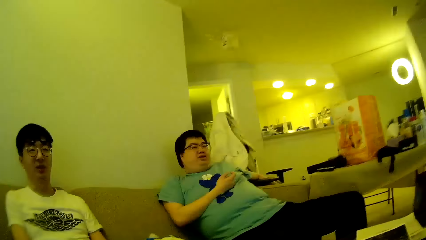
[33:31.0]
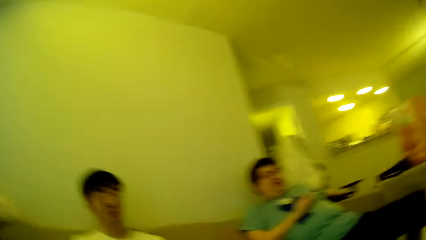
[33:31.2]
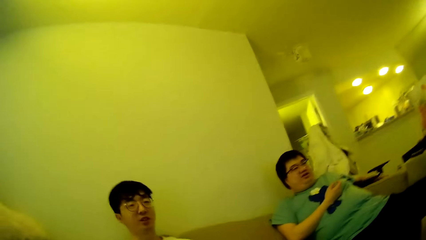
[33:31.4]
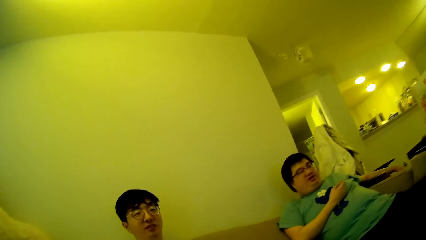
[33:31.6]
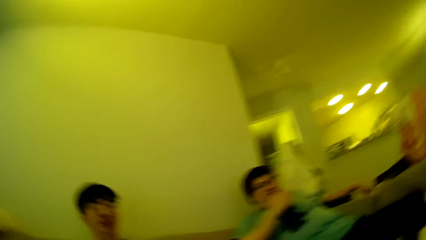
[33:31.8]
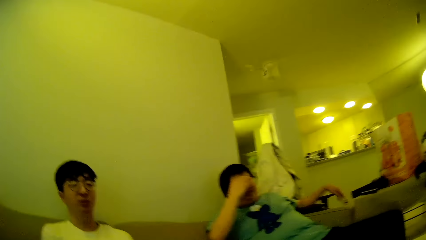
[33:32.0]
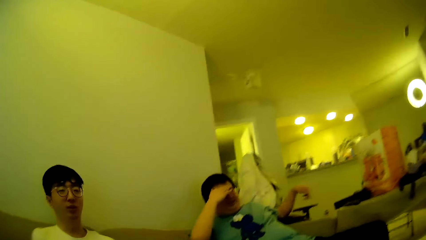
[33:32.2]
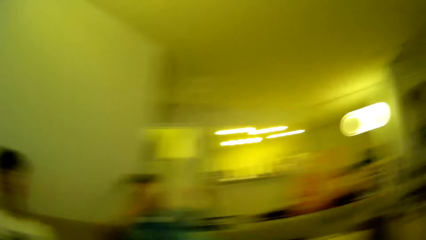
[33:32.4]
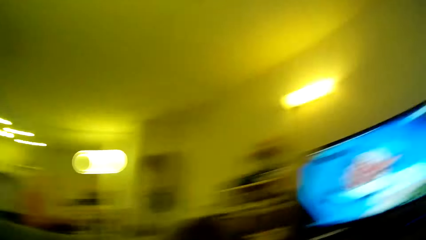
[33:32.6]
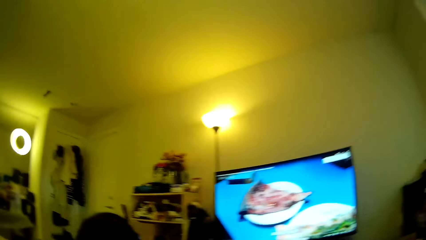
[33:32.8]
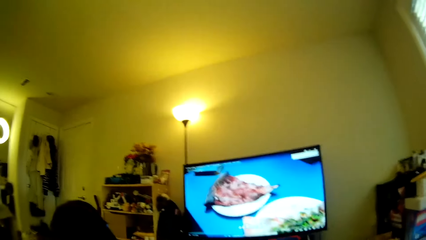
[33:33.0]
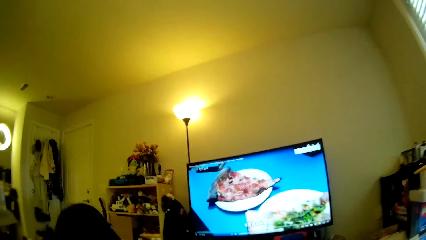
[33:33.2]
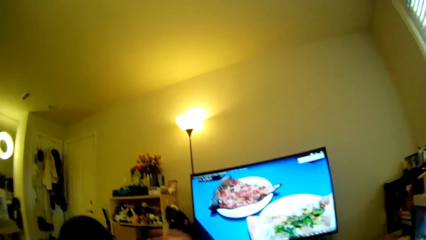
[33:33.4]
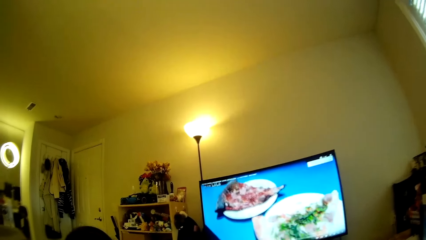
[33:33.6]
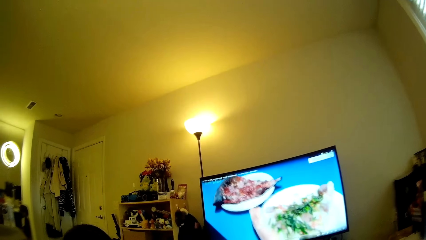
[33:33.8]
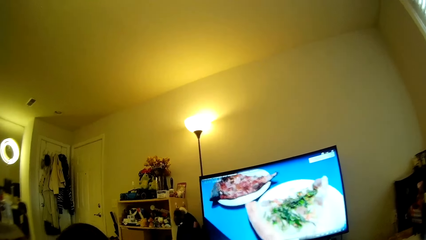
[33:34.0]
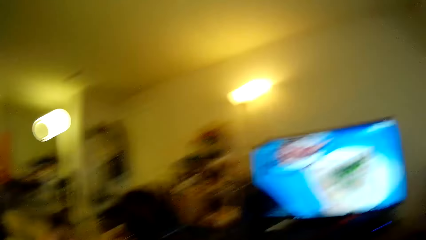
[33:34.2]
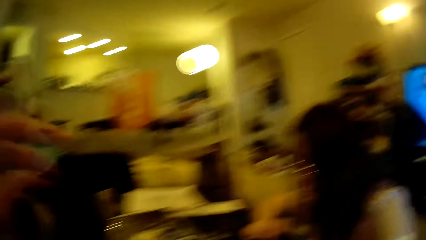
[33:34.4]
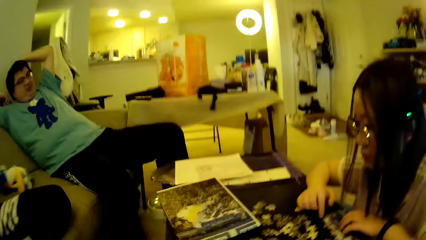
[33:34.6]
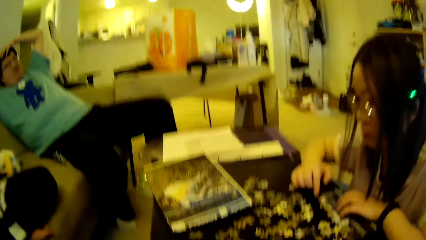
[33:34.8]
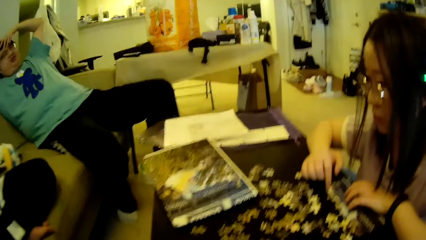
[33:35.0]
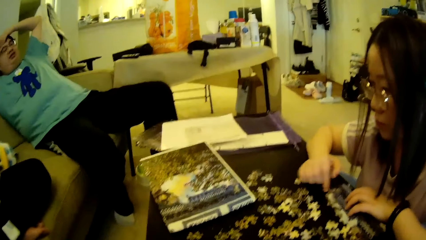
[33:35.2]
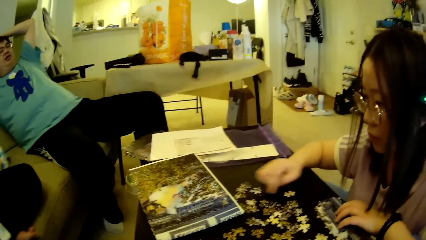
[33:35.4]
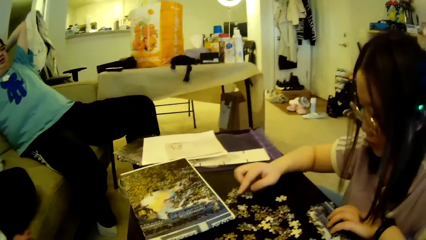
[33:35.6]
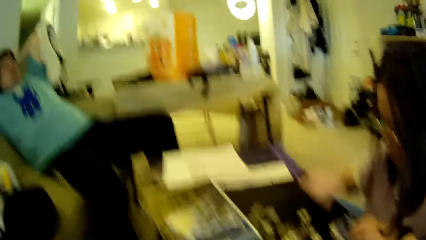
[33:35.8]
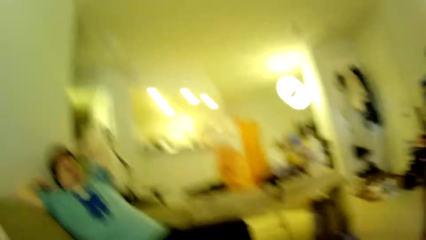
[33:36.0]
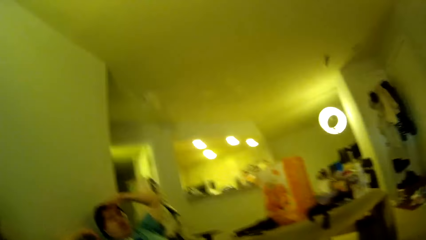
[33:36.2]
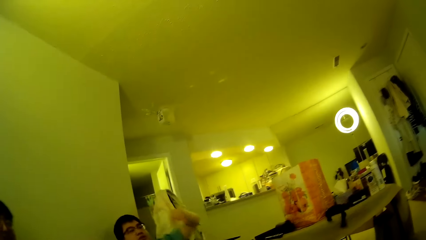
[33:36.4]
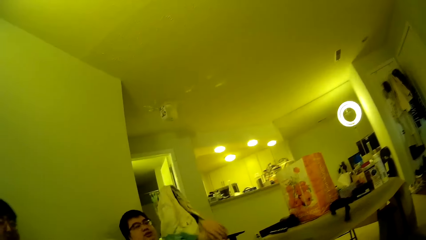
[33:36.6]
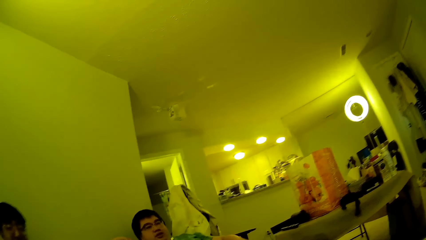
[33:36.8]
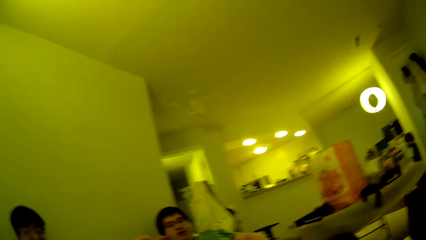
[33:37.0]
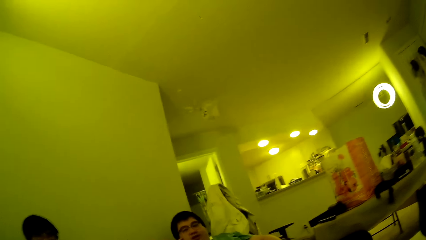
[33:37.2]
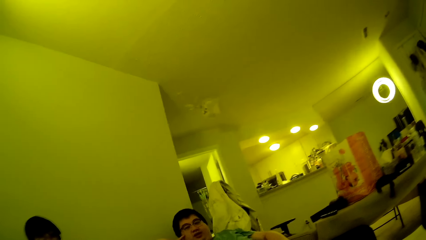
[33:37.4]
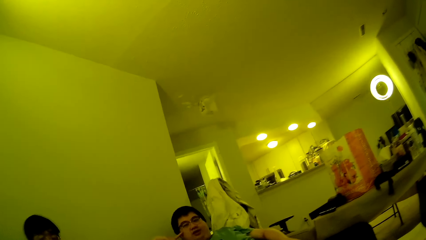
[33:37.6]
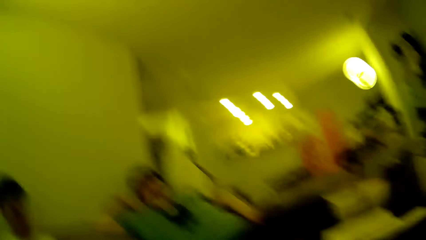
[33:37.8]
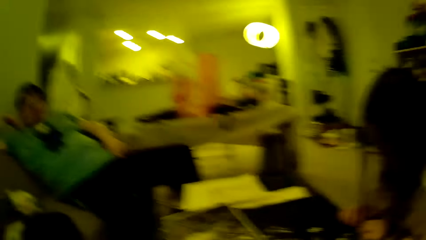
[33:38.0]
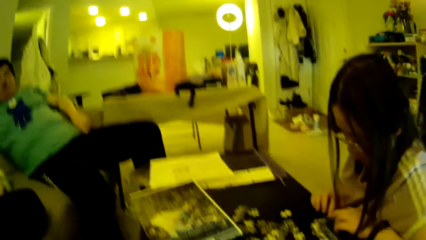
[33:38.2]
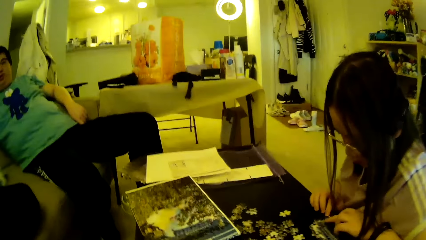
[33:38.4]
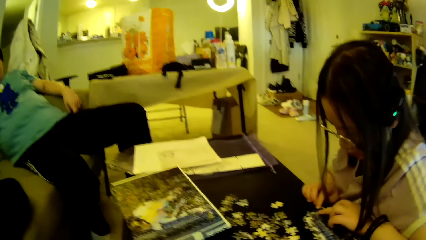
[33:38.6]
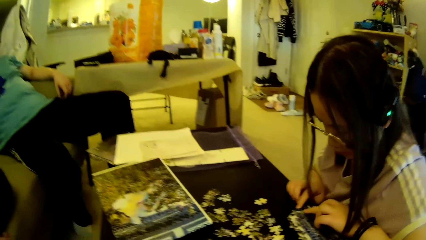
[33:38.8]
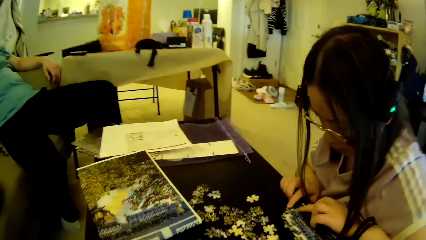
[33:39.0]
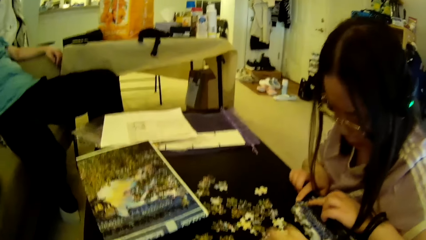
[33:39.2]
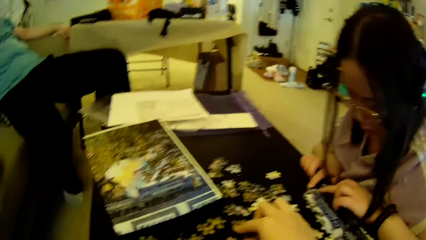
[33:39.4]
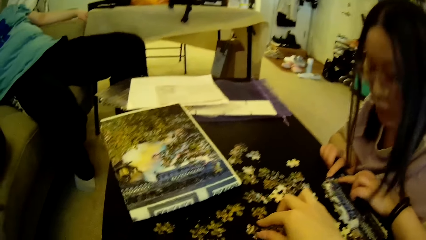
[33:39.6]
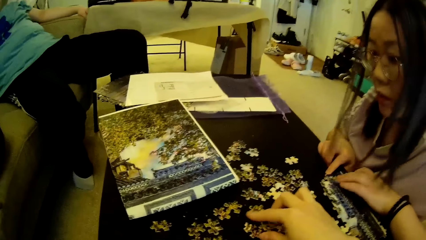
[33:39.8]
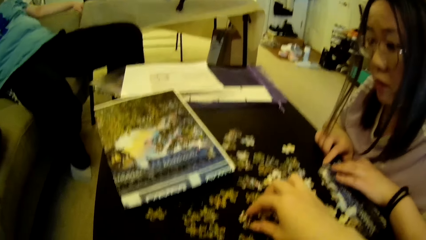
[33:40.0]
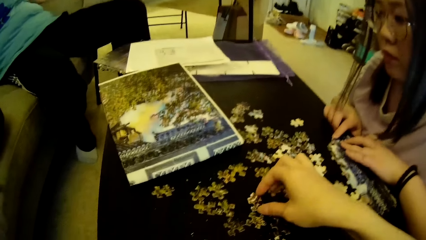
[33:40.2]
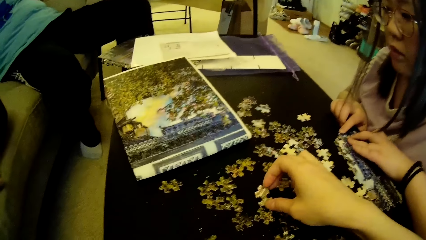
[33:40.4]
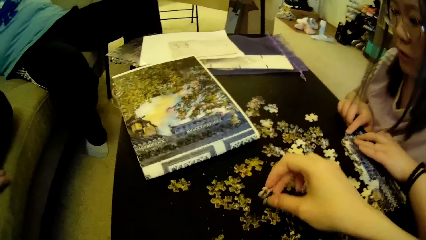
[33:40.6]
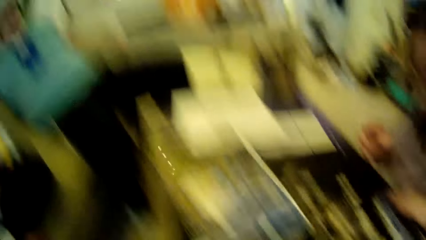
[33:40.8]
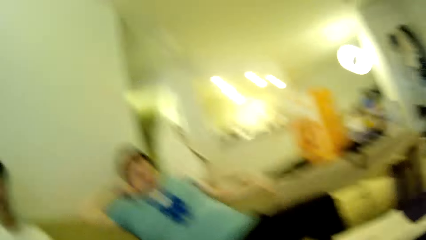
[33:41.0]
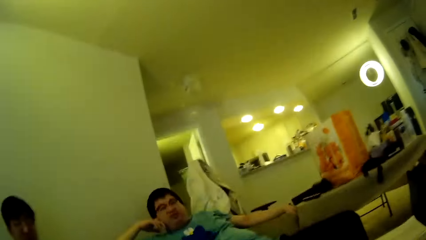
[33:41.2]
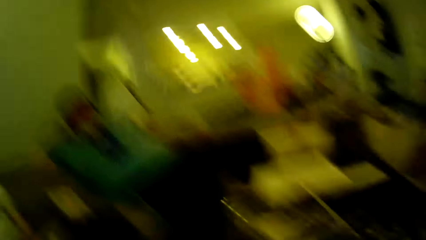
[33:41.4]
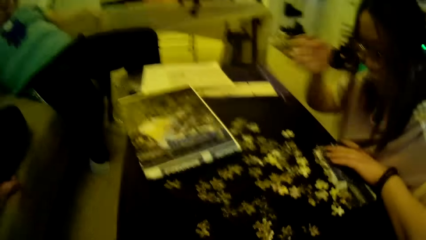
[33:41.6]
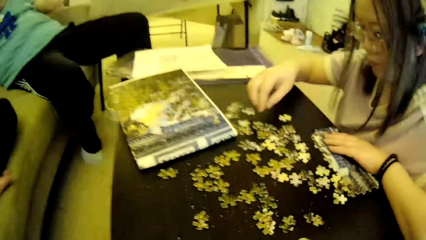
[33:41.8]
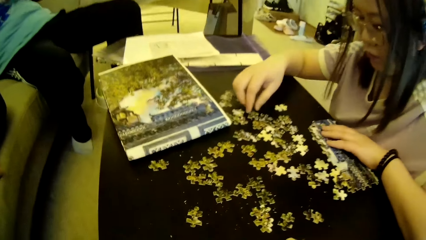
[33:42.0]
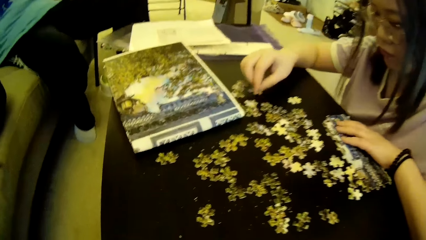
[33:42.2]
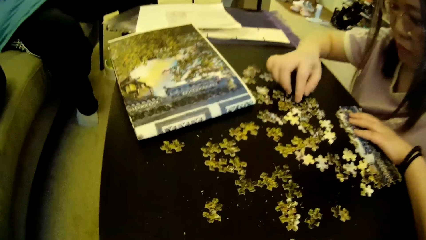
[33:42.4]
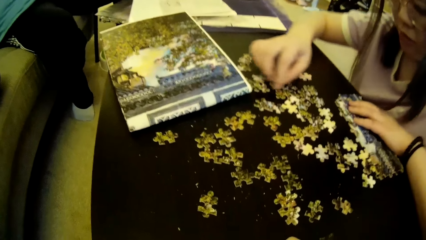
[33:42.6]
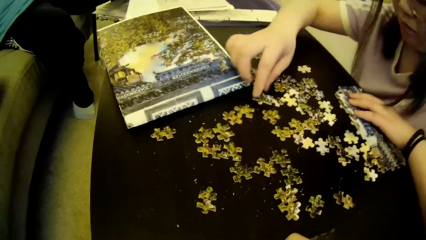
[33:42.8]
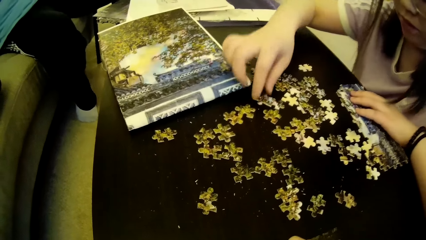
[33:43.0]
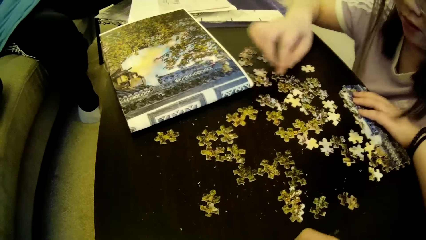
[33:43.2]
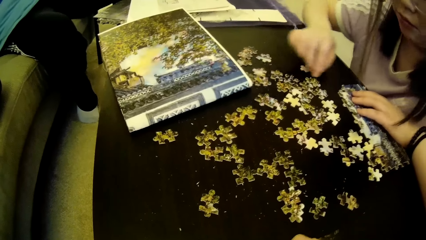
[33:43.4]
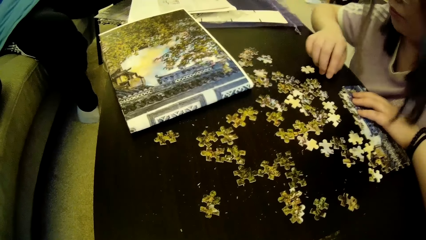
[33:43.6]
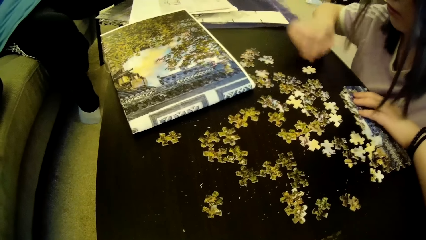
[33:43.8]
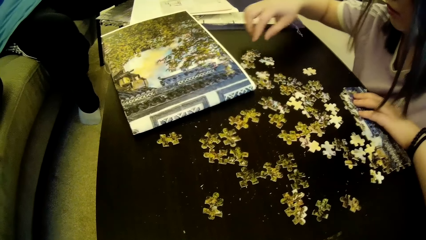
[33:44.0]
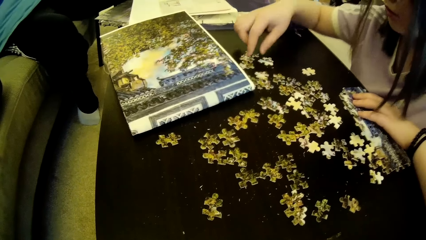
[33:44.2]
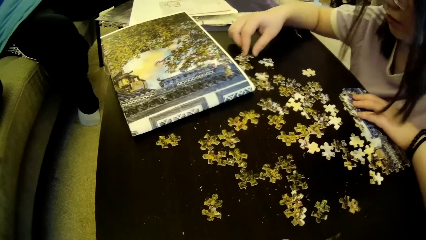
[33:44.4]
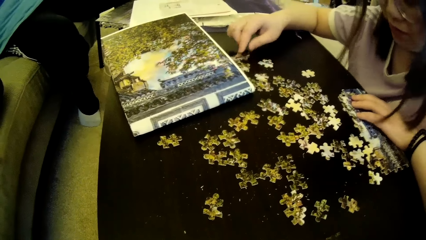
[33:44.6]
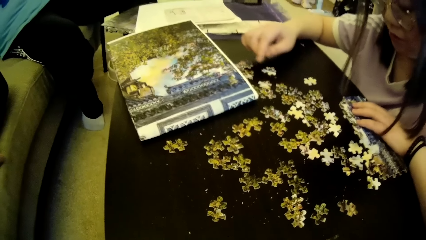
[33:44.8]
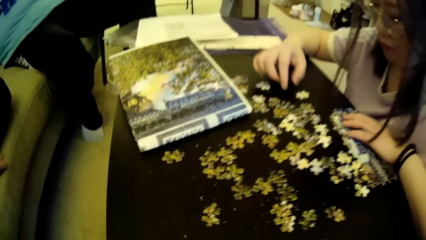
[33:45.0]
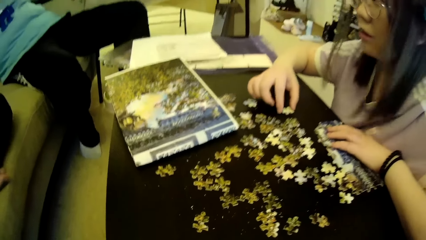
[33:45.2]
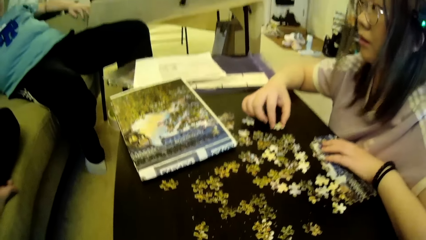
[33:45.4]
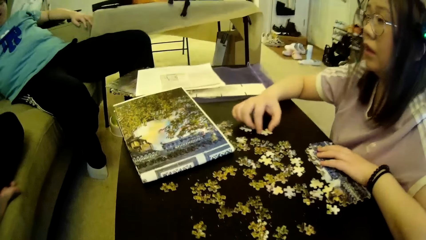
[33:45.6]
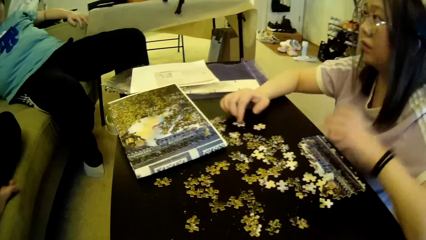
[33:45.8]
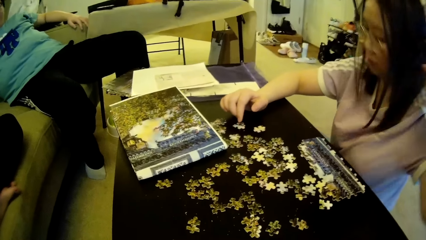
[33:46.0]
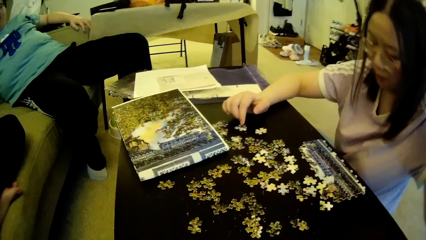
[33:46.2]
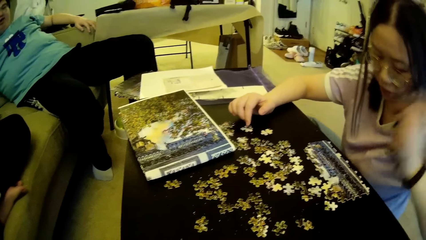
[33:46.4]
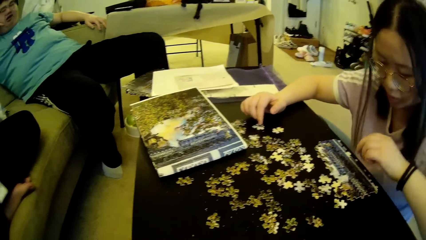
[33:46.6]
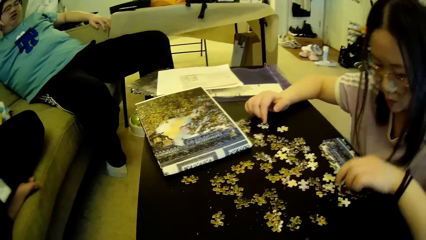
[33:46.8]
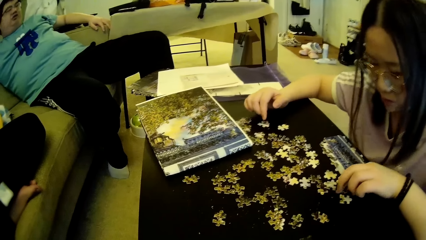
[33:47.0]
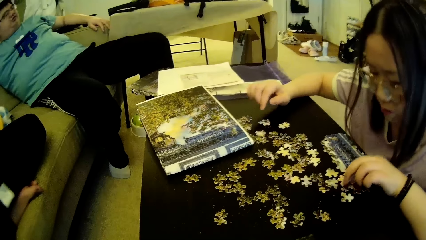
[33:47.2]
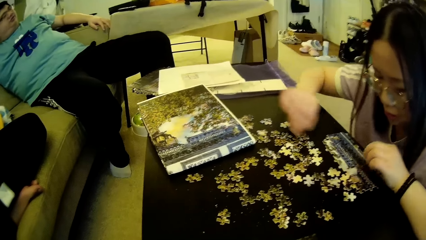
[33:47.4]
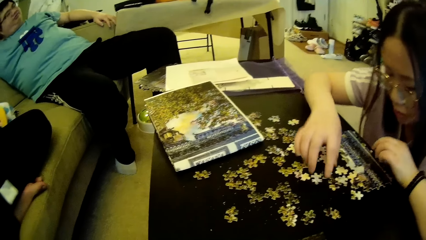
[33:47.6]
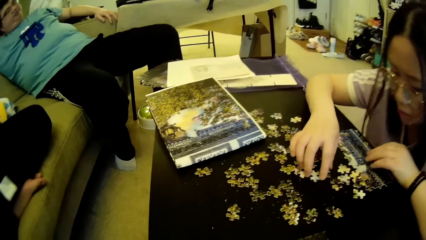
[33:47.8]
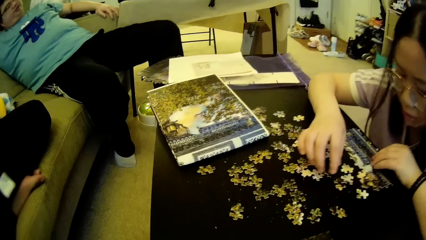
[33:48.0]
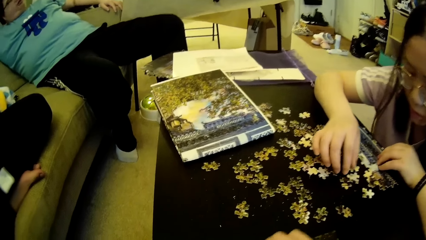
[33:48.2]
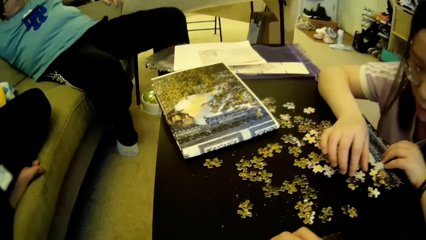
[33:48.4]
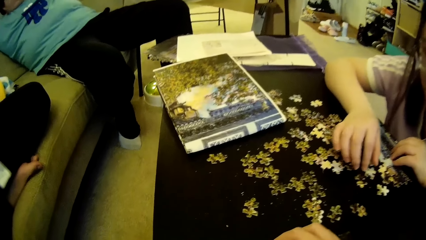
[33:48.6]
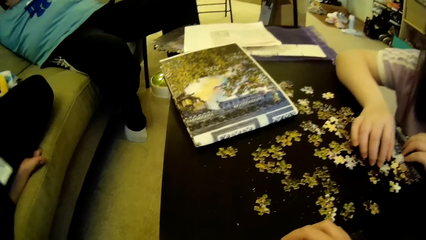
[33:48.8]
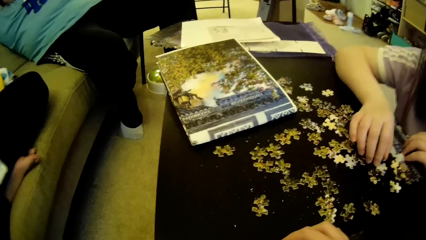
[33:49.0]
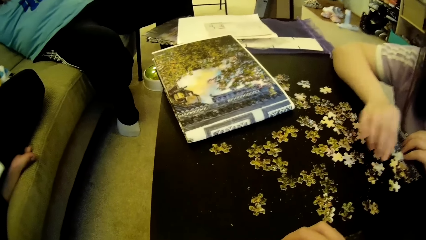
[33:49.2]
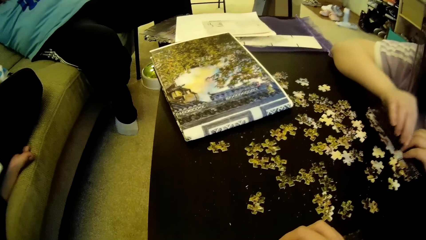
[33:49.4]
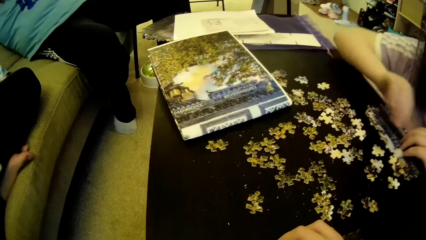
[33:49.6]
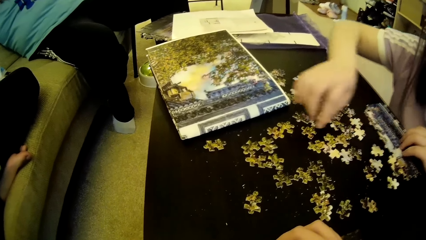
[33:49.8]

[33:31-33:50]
A man adjusts the hair using hands. The camera wearer looks at the computer. They move the hand and look around. The man adjusts a hand. The camera wearer picks up a puzzle piece or model piece on the table. They look around. A lady moves the model pieces. The lady lifts the left hand. The lady touches the hair. The lady moves the model pieces. The lady adjusts the puzzle pieces on the table. The lady moves the hand.
